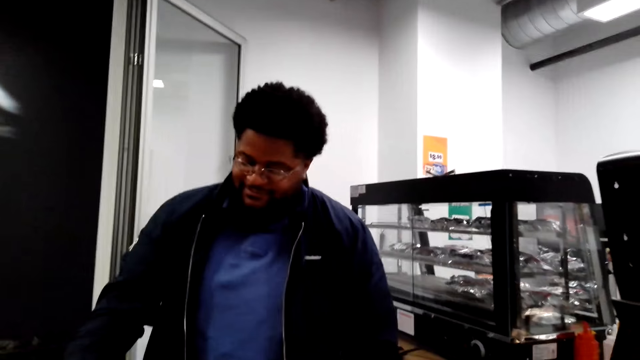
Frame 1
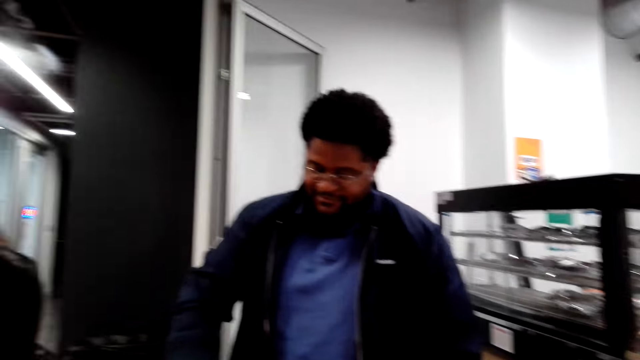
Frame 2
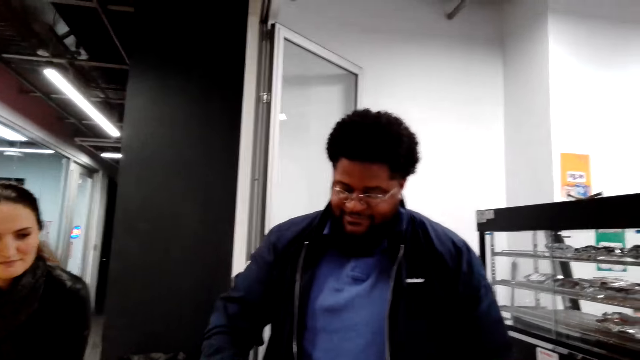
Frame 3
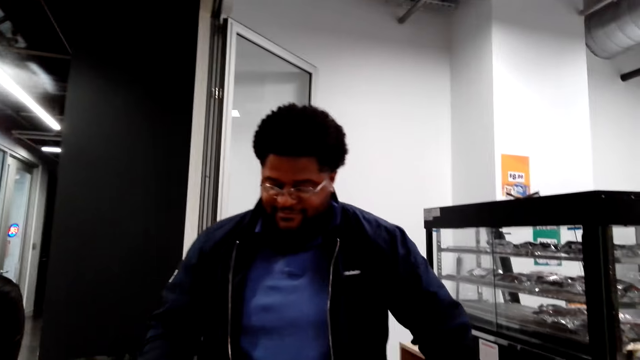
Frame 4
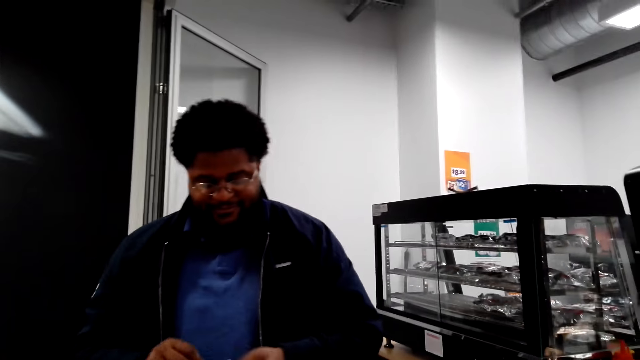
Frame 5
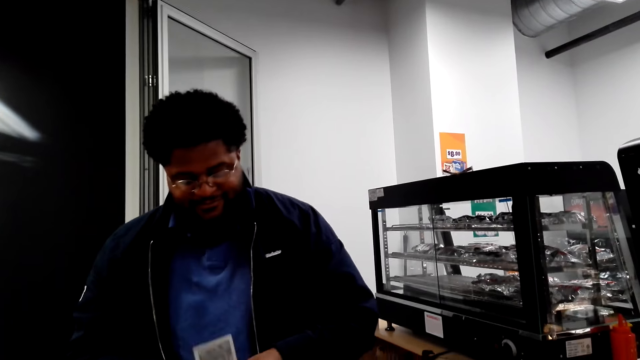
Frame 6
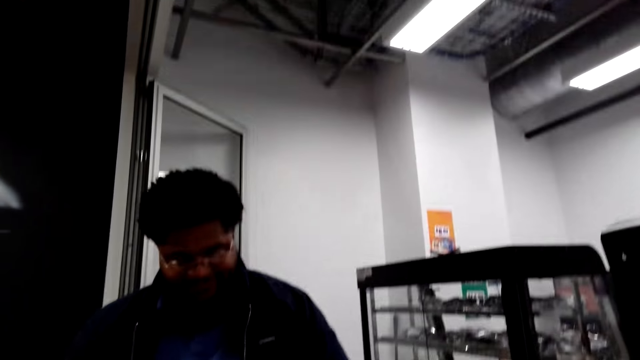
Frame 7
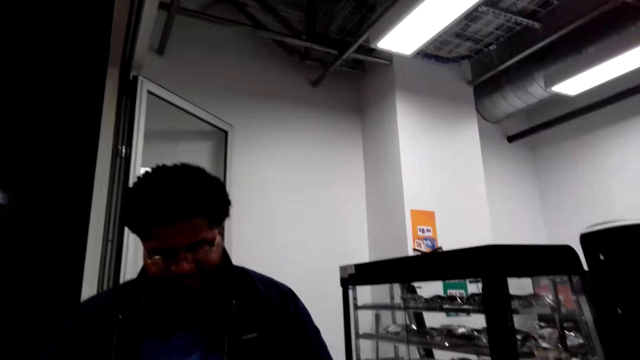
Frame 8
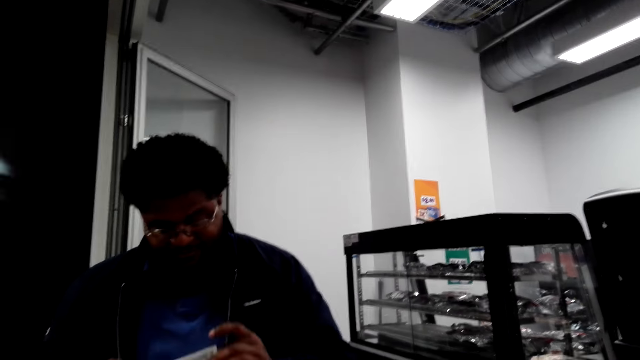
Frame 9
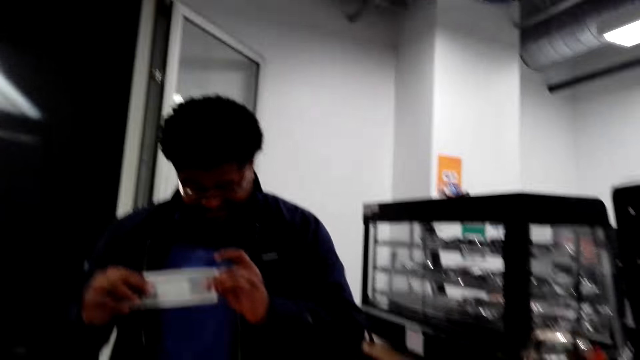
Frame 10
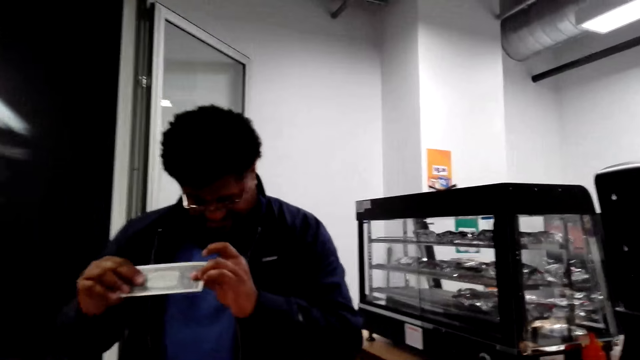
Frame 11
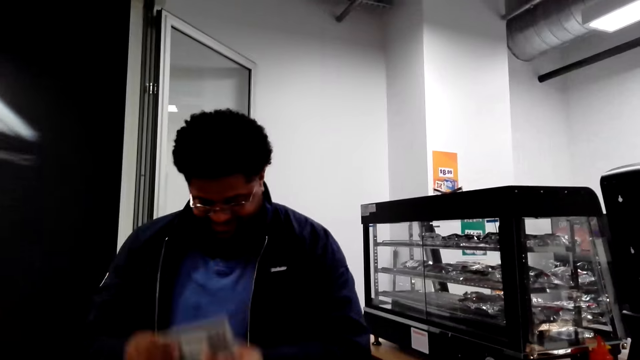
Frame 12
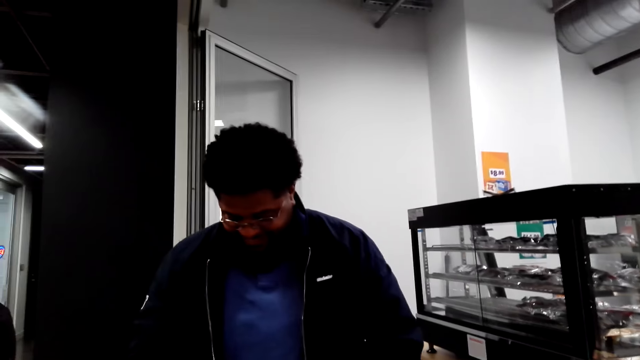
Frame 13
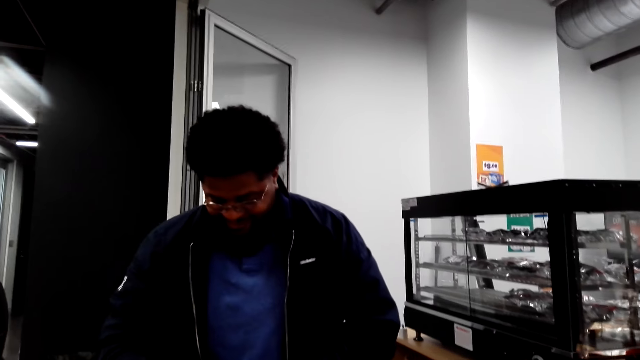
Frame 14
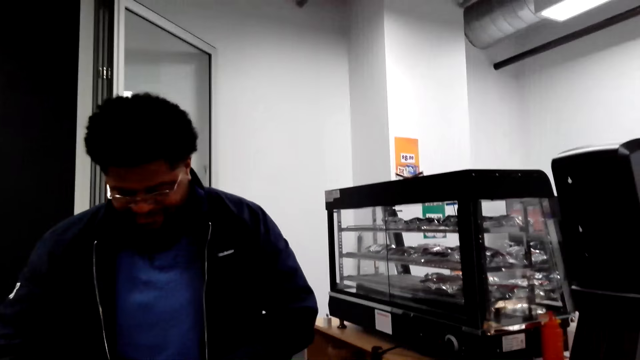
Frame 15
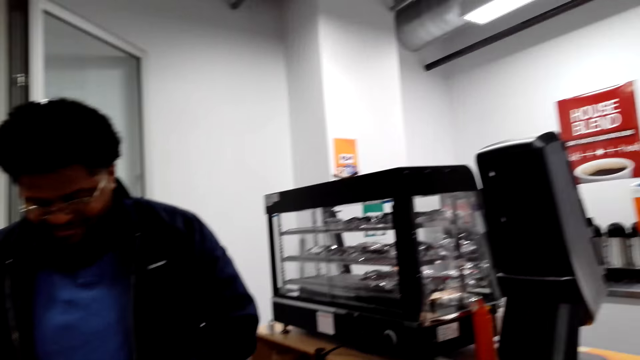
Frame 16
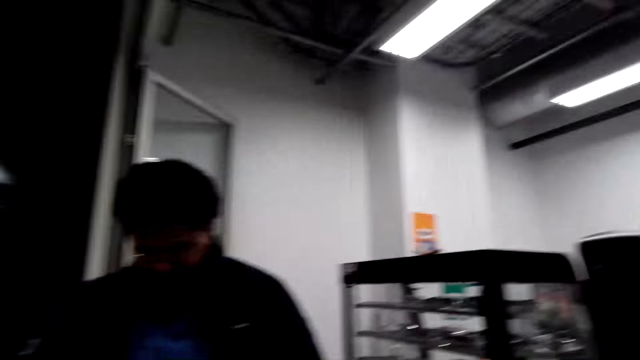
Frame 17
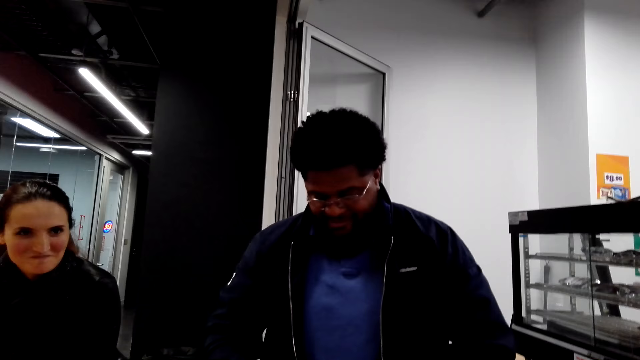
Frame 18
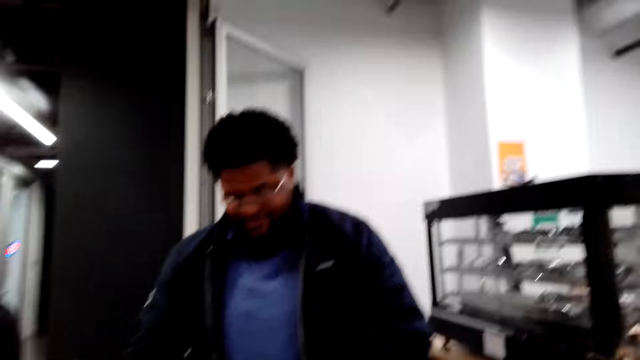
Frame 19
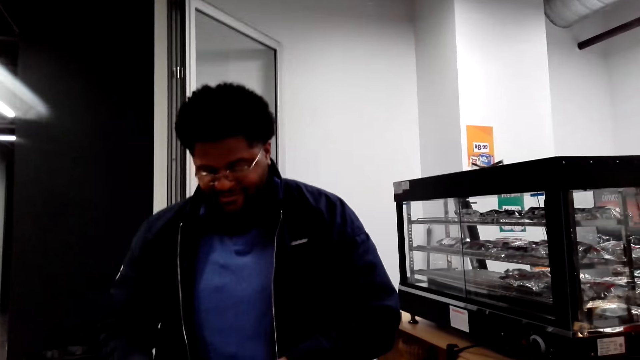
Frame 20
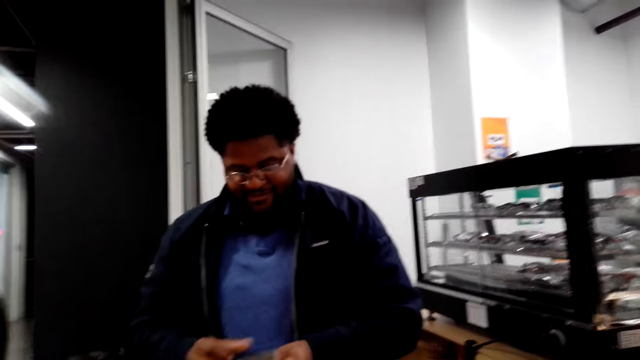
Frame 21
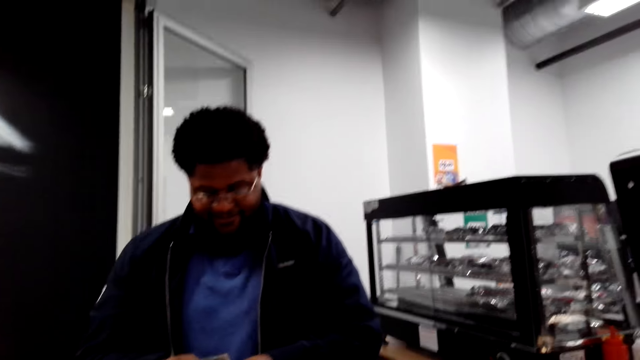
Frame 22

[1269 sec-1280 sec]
The camera wearer looks around the cashier desk. They talk to a man. The man picks up a note, looks at the note and puts down the note. The camera wearer looks around.

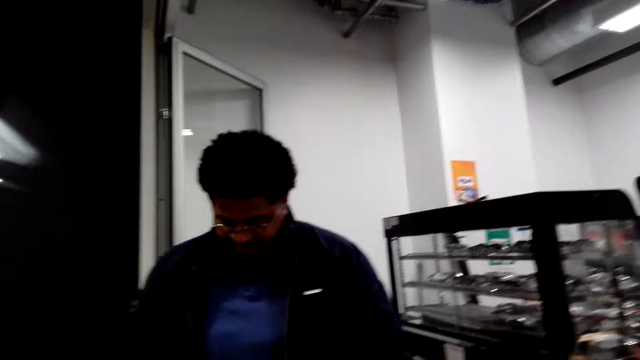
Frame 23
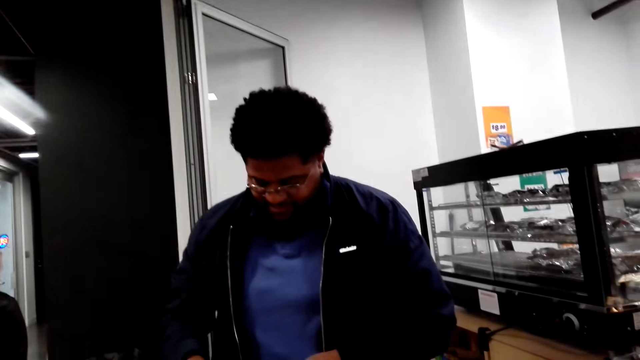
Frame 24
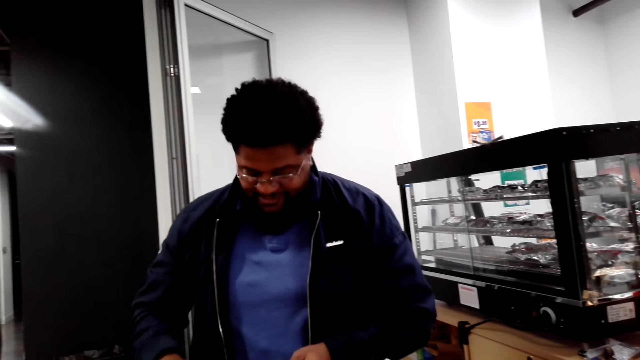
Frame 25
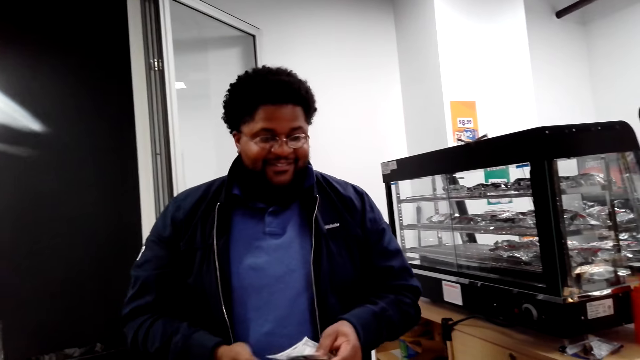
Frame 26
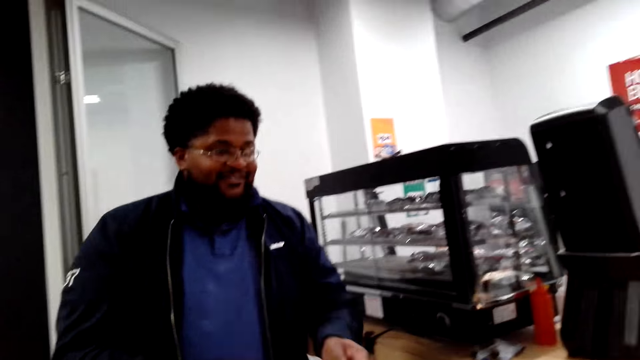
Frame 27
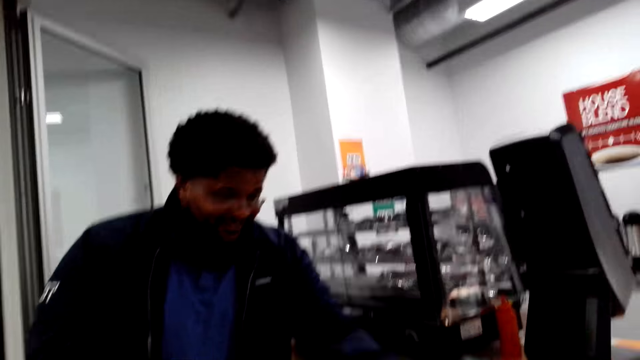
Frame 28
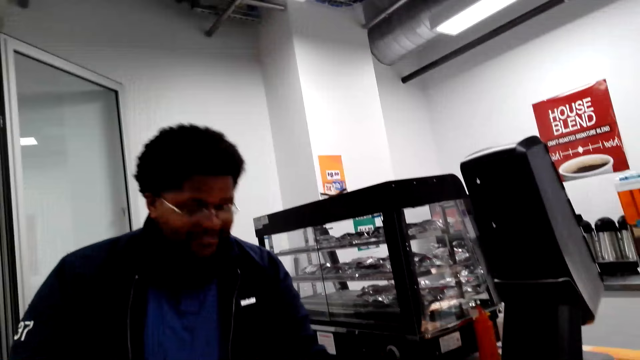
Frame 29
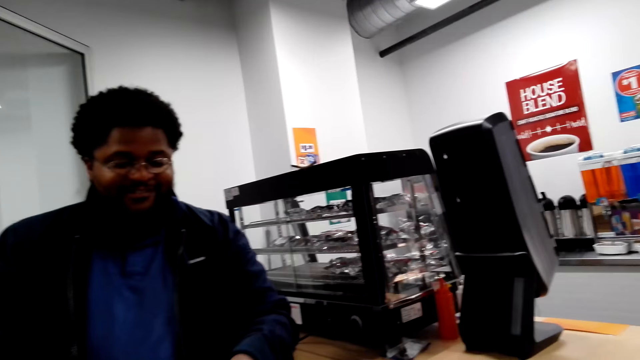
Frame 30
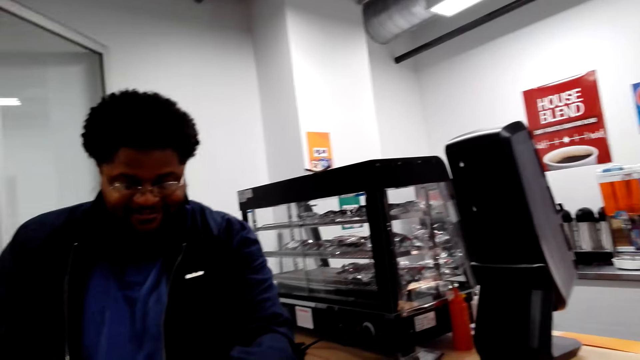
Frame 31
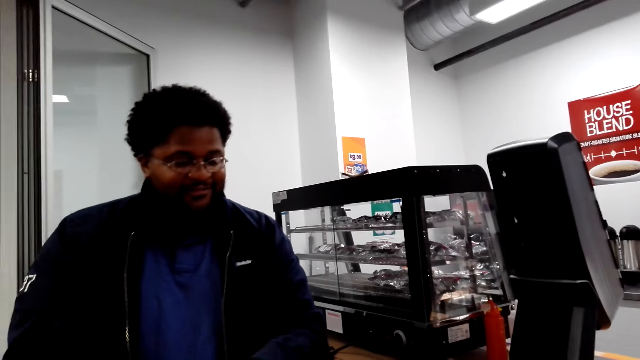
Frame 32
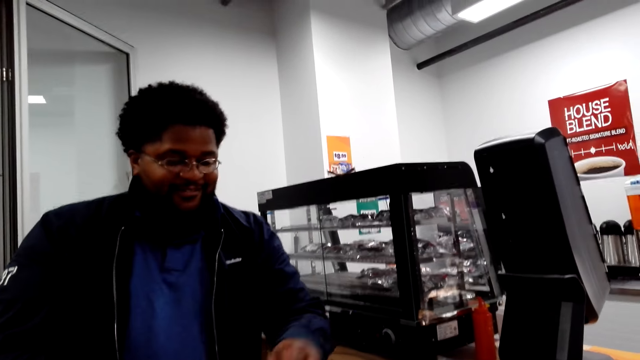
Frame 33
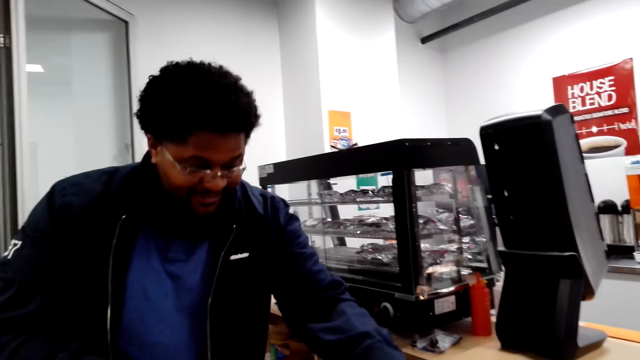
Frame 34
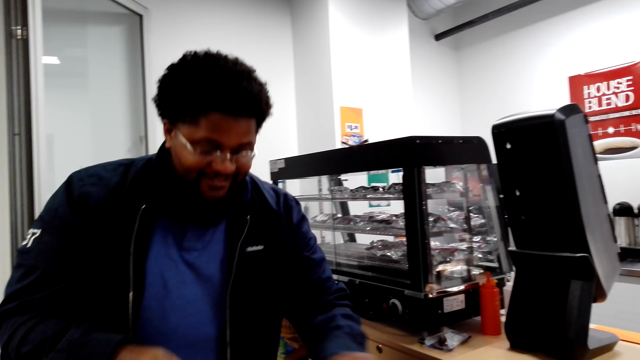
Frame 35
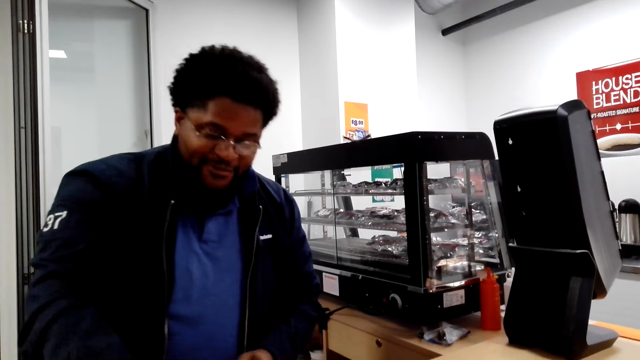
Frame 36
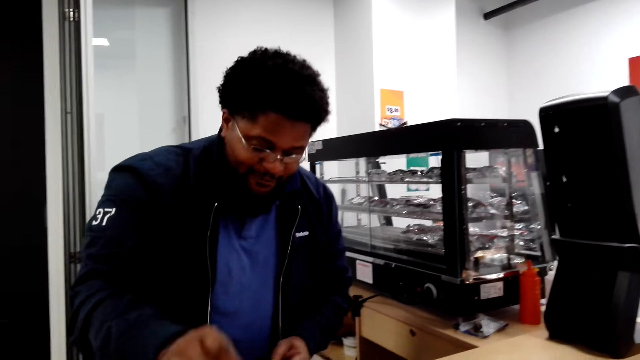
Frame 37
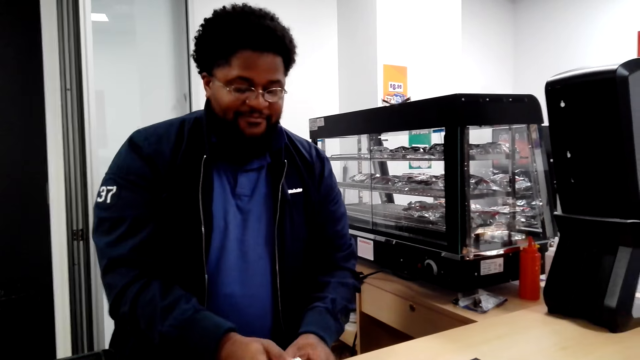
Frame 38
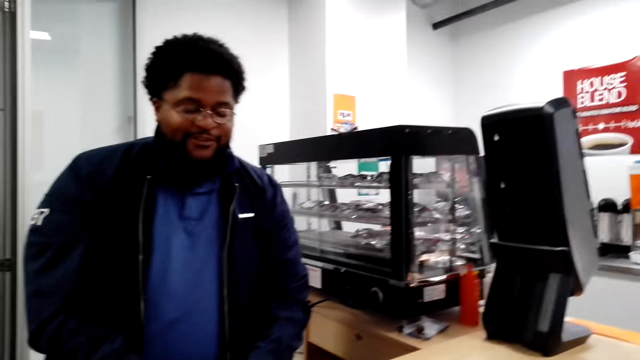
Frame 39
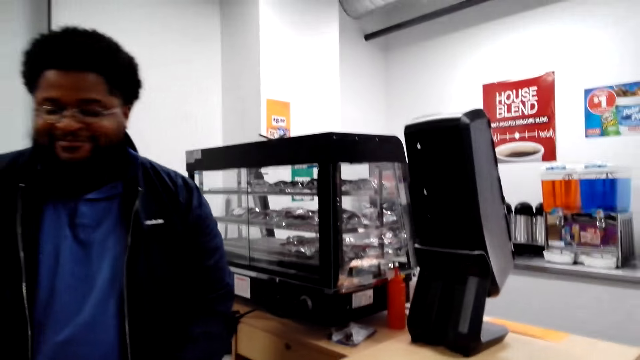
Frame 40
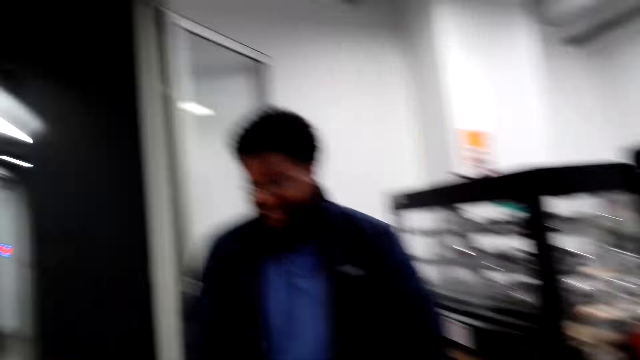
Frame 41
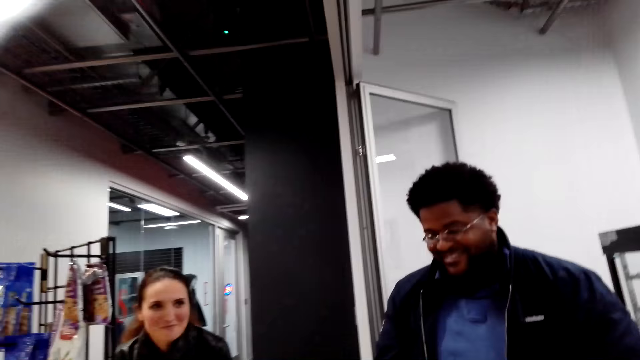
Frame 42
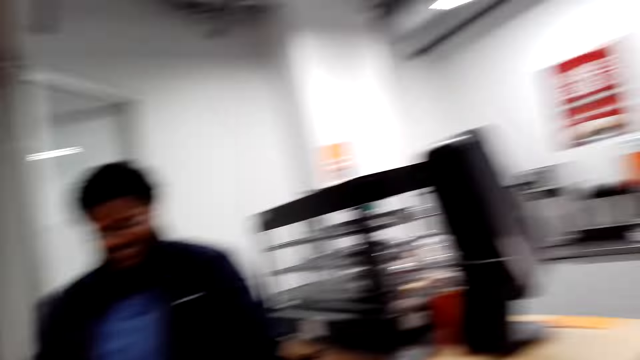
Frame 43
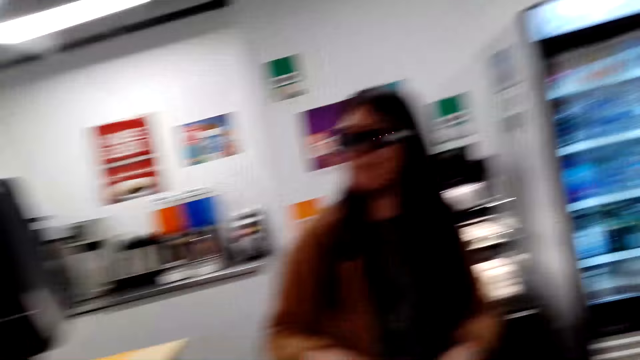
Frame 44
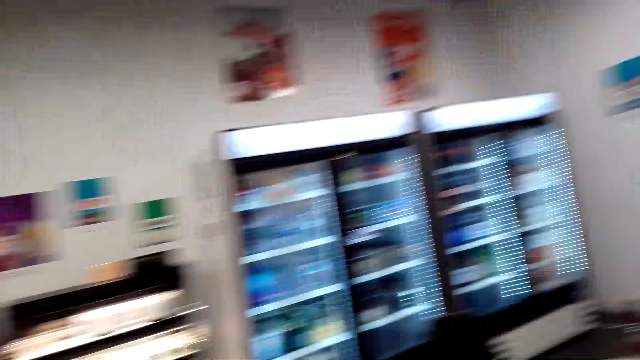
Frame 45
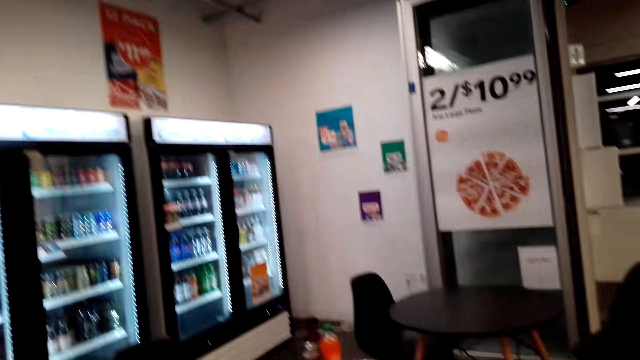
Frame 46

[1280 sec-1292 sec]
A man picks notes from the drawer. The camera wearer picks notes from the man. They talk to the man, the cashier. They talk to a woman. They move around.
